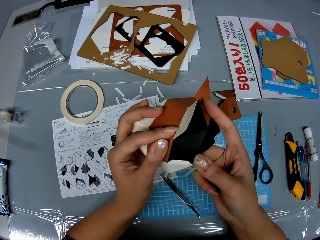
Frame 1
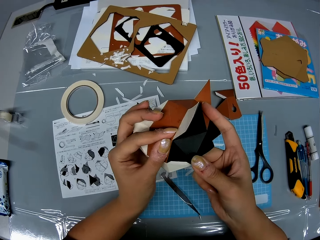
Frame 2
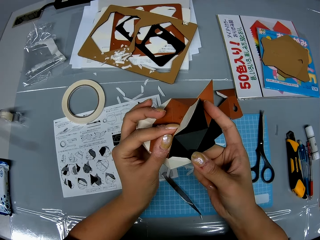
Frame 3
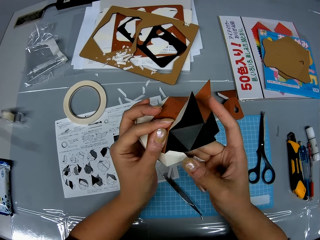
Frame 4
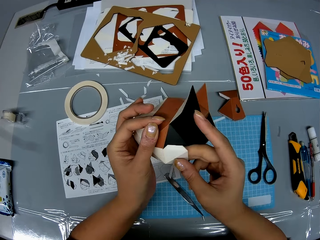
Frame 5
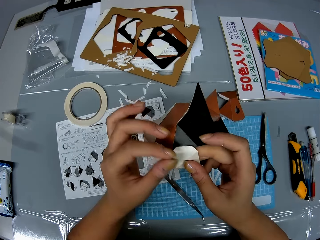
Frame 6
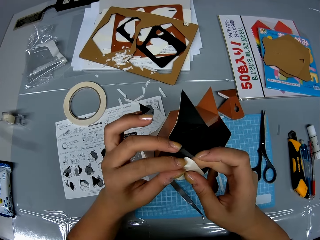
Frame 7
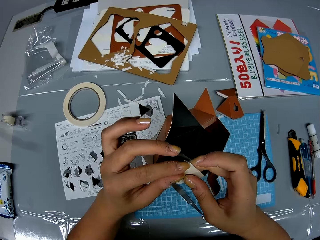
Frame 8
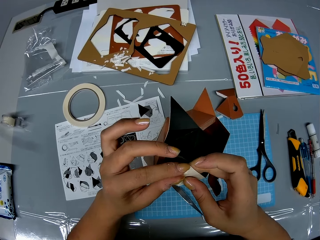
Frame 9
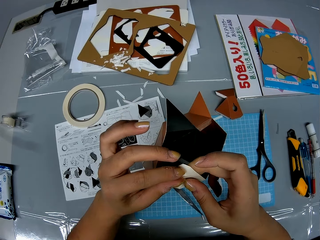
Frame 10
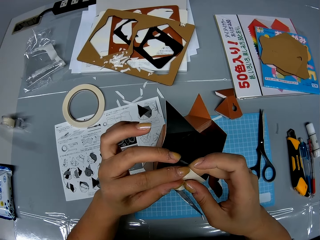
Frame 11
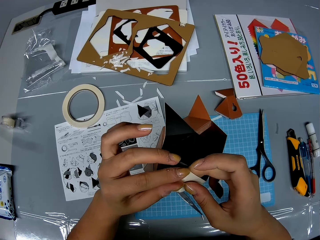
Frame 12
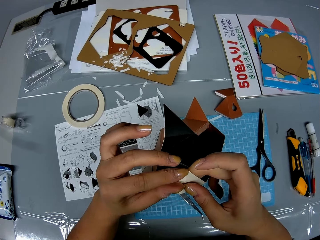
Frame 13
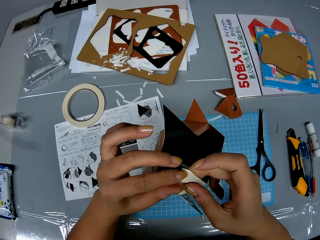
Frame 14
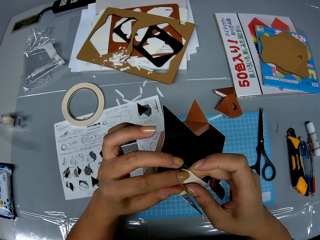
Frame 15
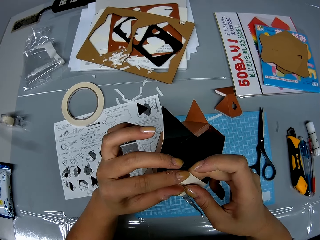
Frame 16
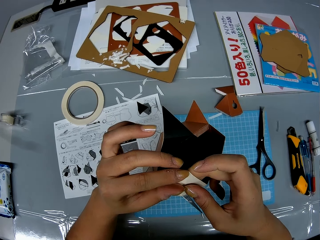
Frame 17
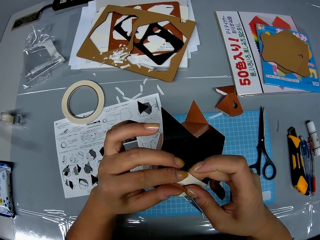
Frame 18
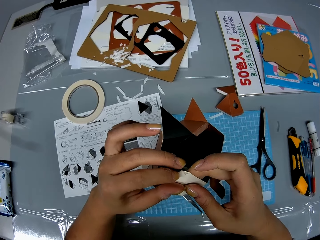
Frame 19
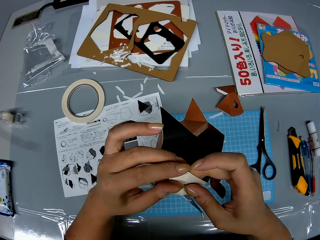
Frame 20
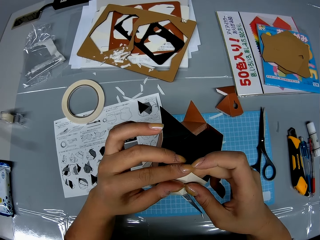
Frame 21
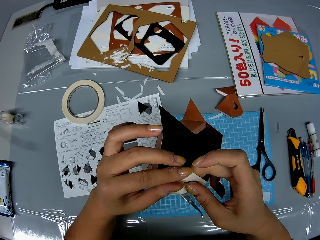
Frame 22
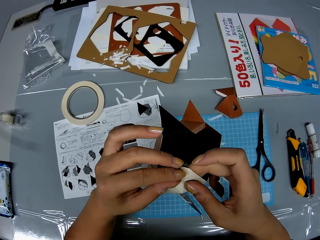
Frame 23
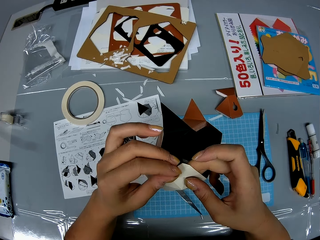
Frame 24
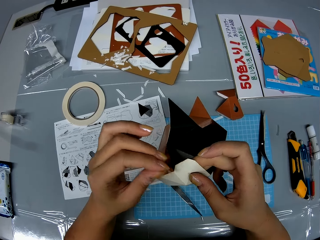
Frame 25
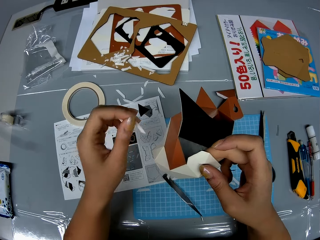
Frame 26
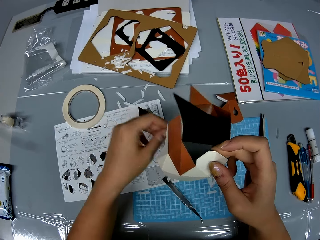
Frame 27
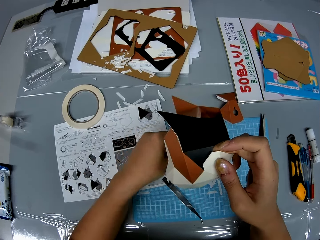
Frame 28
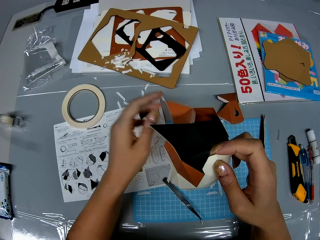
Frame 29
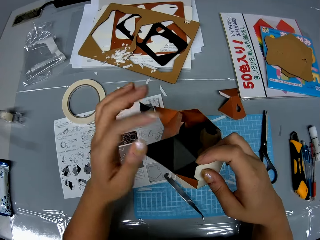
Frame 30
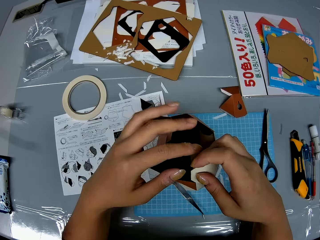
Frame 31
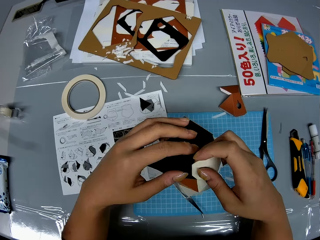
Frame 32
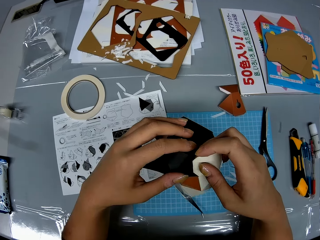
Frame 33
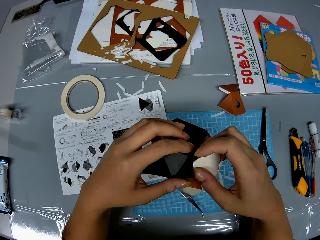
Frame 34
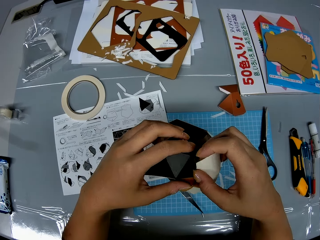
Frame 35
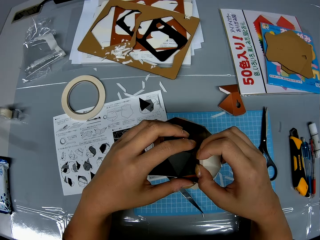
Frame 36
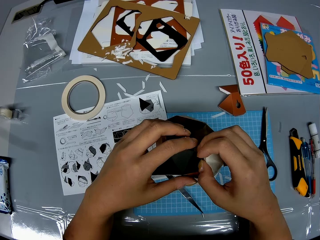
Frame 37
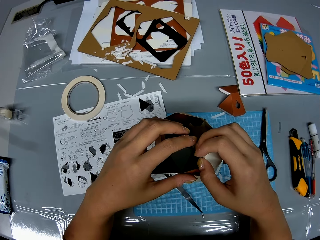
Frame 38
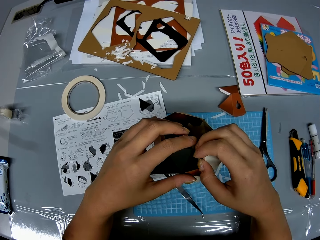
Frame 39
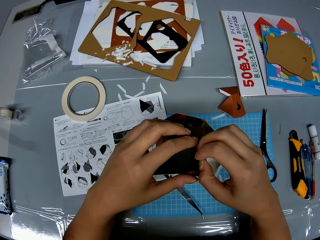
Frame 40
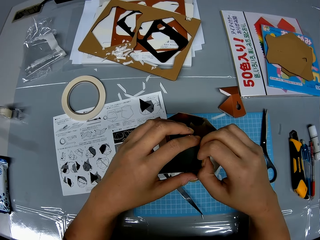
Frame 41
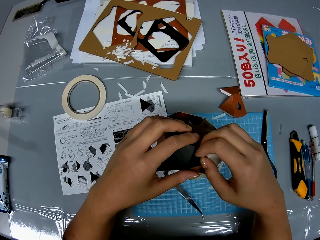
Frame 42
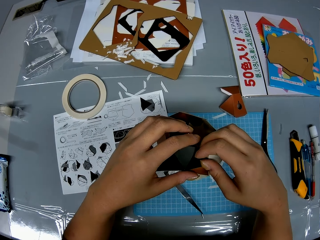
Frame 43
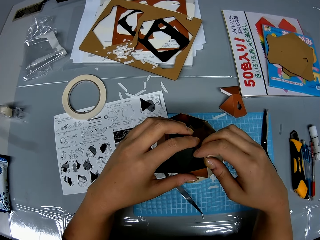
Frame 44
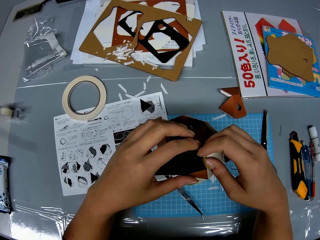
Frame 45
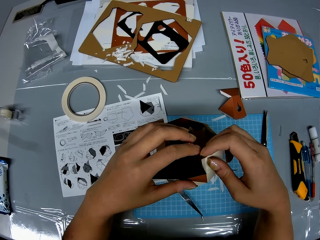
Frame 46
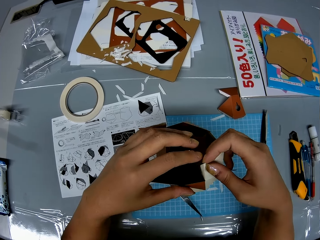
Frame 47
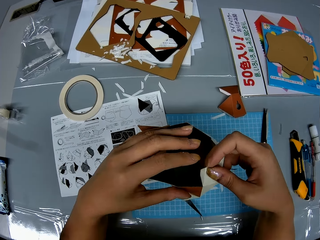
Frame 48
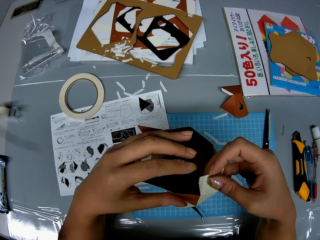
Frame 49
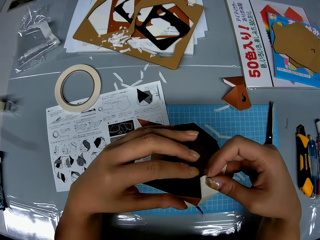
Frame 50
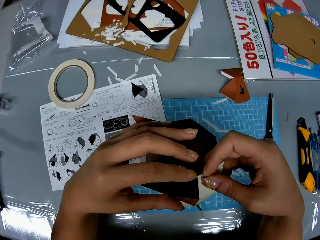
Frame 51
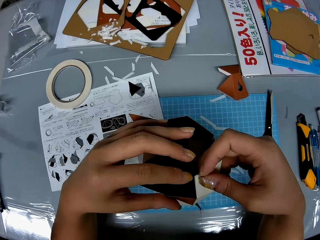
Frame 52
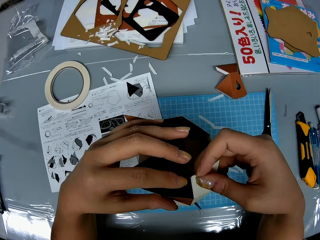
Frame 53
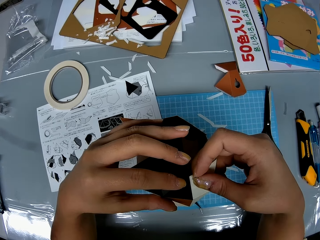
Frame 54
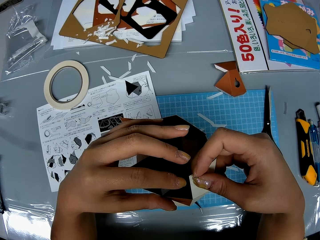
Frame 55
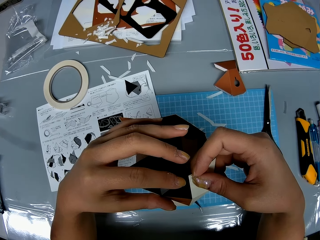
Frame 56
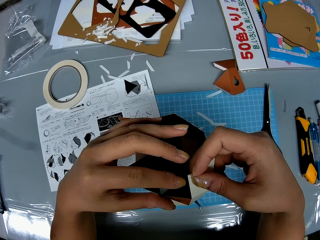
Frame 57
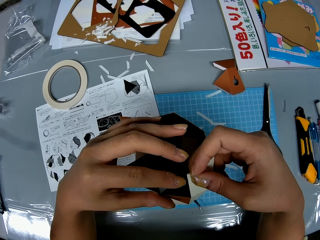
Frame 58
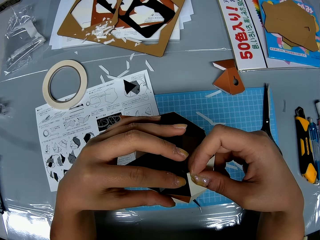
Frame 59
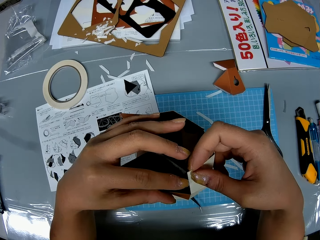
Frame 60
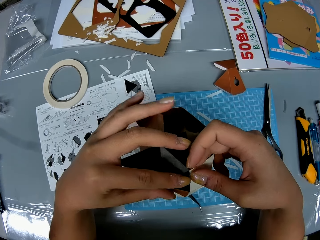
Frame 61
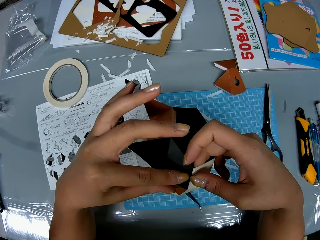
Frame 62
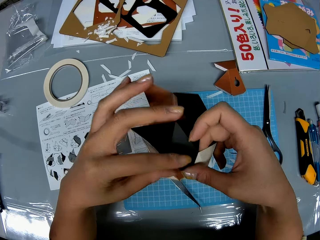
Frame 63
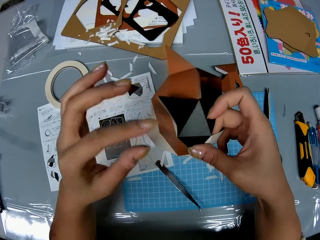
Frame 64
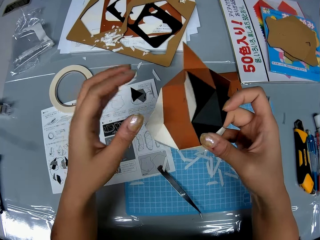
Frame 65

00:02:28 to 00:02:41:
The camera wearer removes a double-sided tape on the piece of paper. She puts the double-sided tape from the paper craft on the table. She fits the model piece on the model. She adjusts the paper craft in her hands.

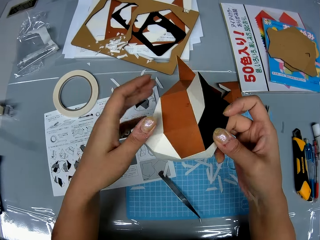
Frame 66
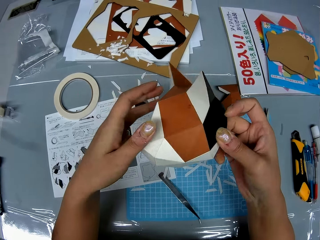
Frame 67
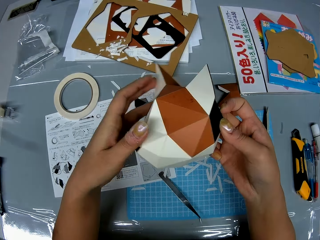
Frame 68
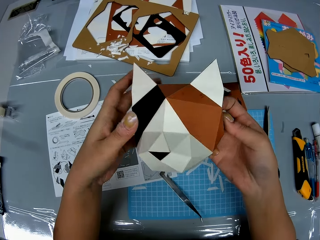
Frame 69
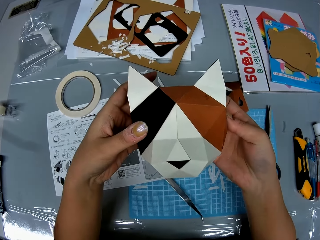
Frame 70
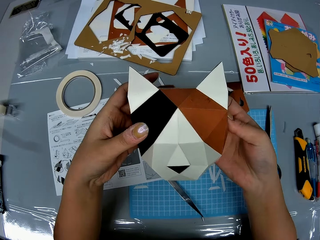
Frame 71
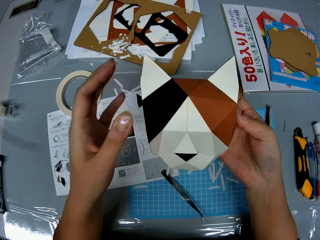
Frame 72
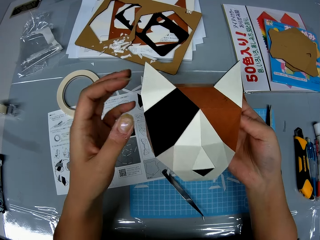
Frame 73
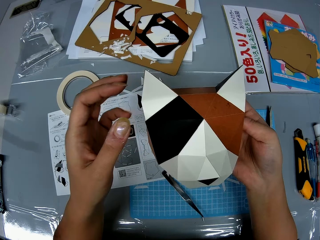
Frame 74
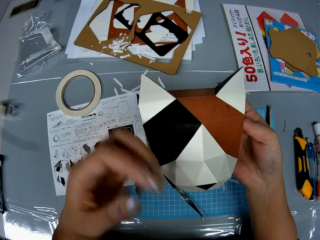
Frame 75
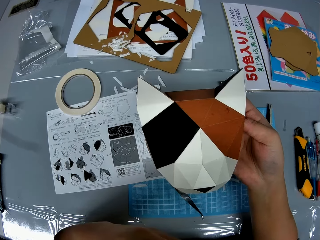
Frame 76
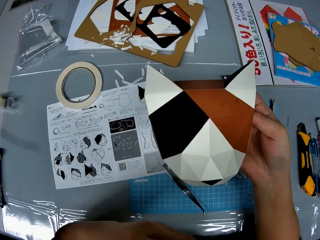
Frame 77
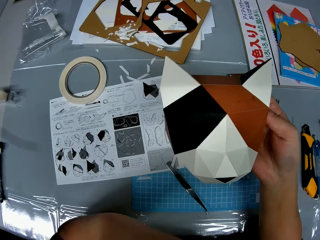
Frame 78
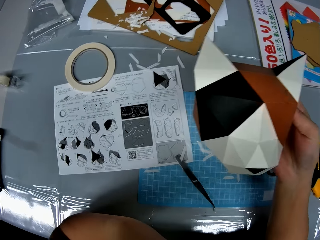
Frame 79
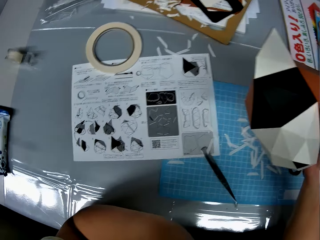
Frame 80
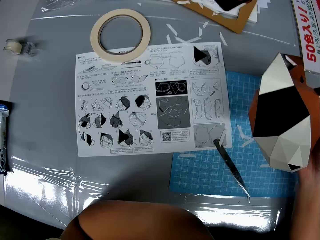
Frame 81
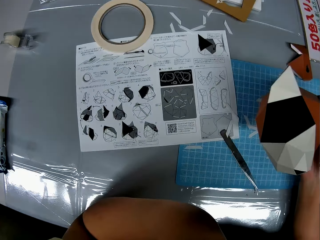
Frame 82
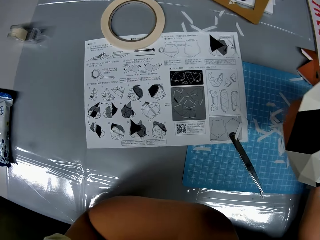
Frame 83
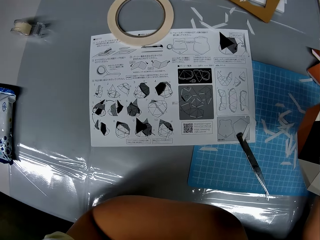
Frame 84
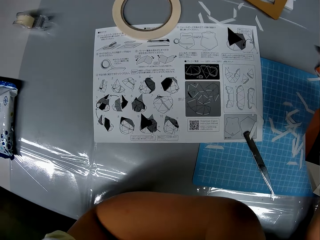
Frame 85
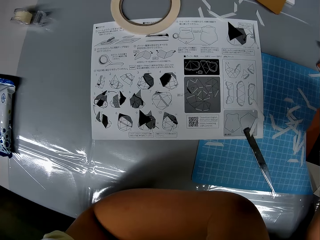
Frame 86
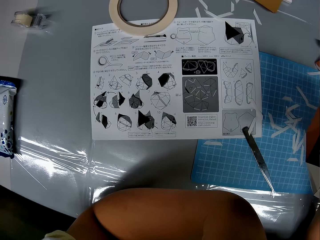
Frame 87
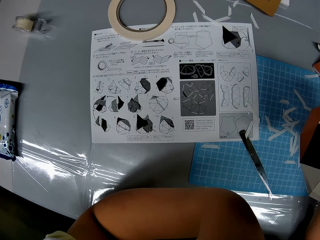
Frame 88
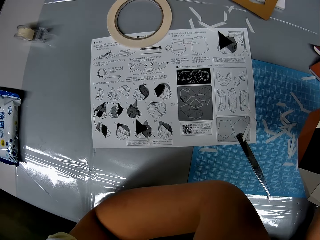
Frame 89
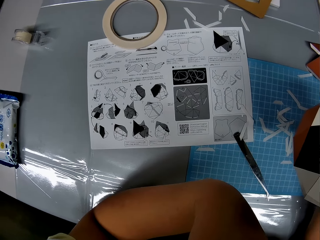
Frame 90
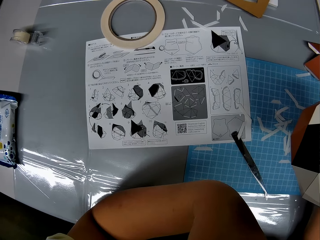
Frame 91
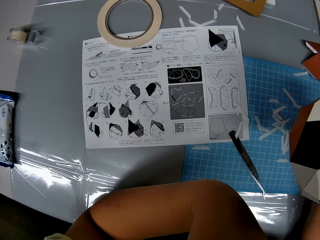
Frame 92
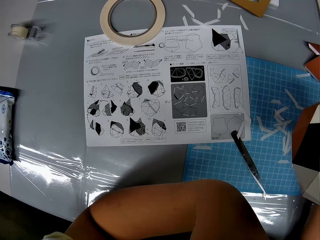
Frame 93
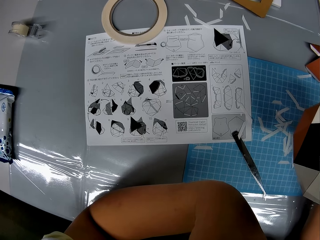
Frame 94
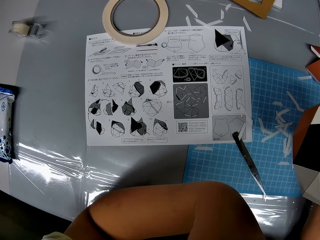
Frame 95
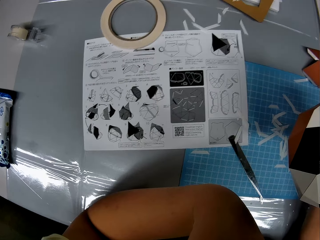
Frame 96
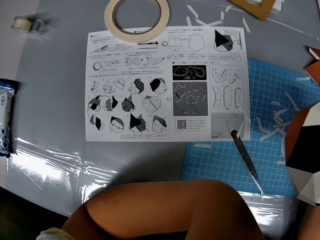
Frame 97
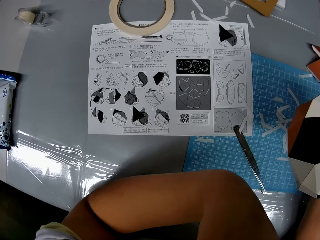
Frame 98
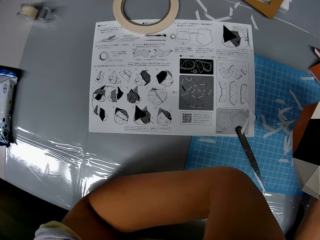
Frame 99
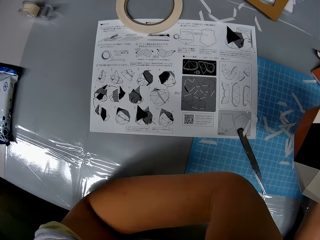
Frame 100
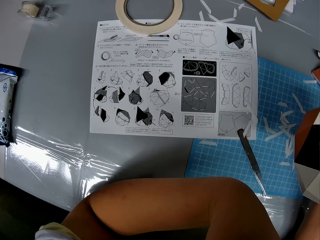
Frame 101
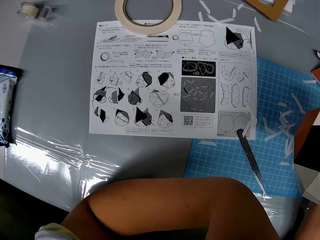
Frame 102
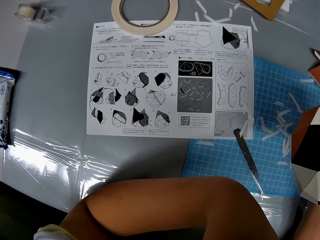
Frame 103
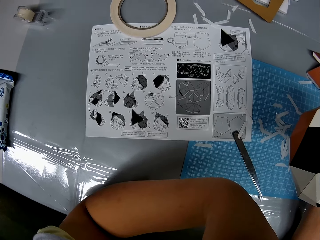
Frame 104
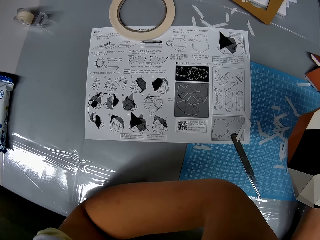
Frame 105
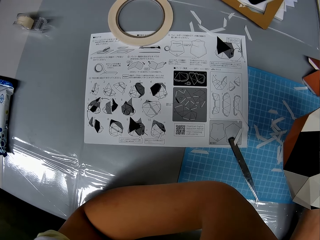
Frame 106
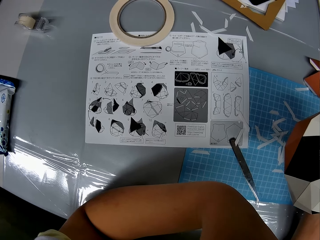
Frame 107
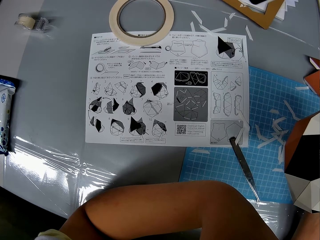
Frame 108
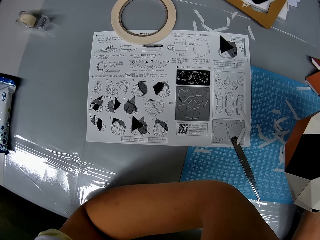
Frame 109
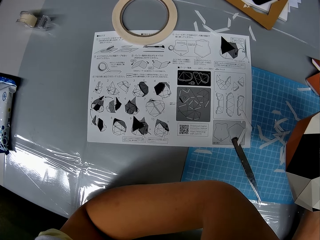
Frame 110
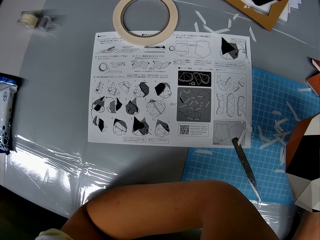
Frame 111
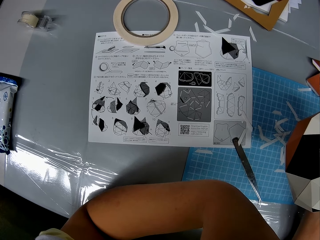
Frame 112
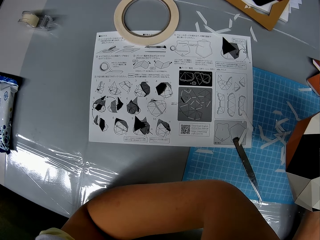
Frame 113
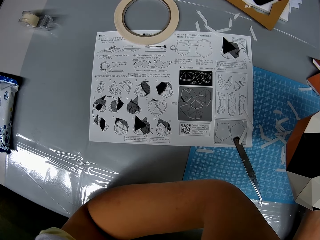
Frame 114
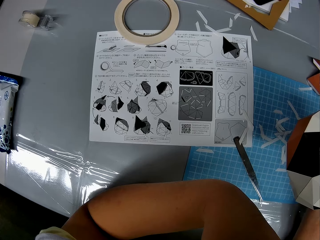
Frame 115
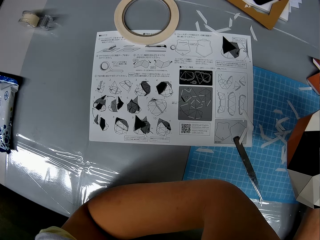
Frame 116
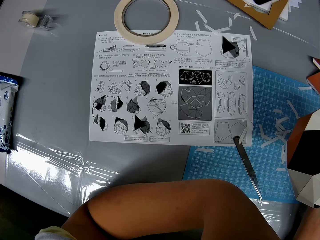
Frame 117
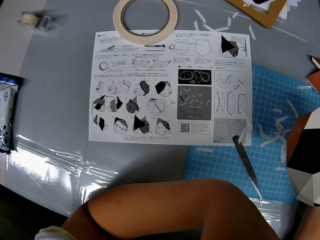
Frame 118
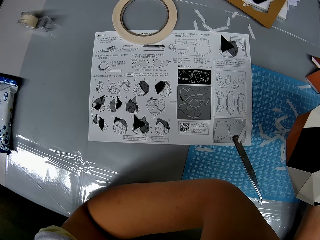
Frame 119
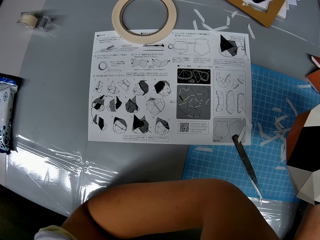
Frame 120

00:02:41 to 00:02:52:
The camera wearer lifts his hand. He looks at the paper.
